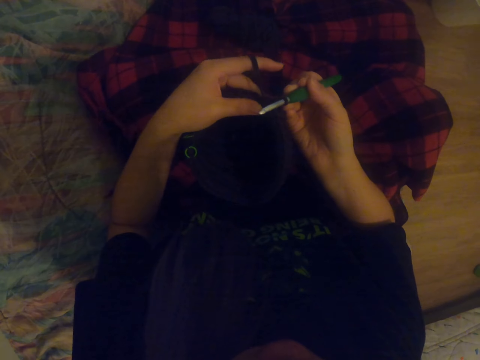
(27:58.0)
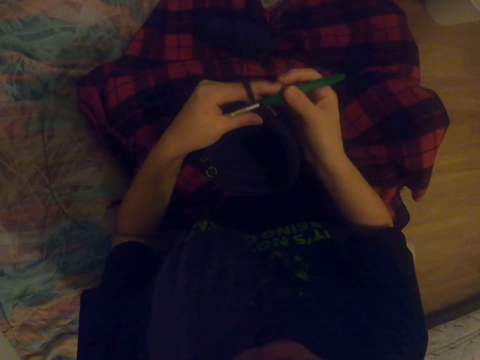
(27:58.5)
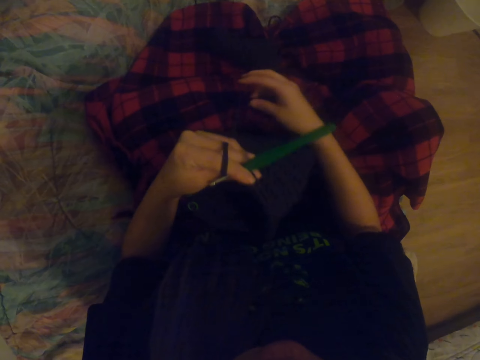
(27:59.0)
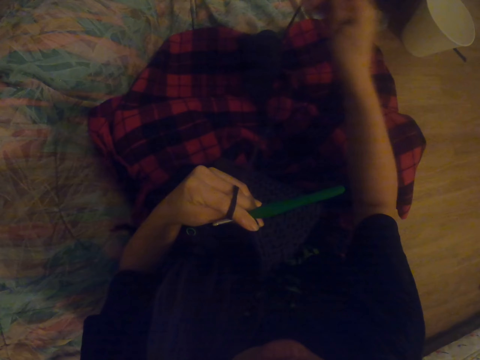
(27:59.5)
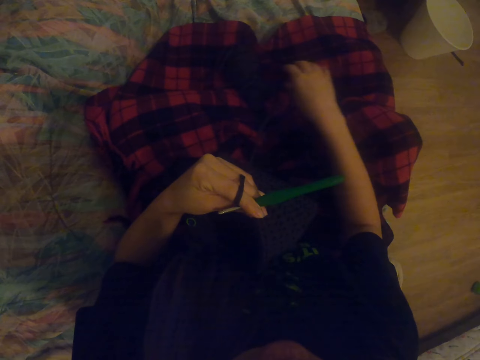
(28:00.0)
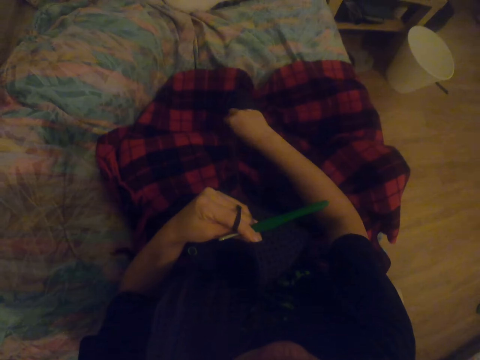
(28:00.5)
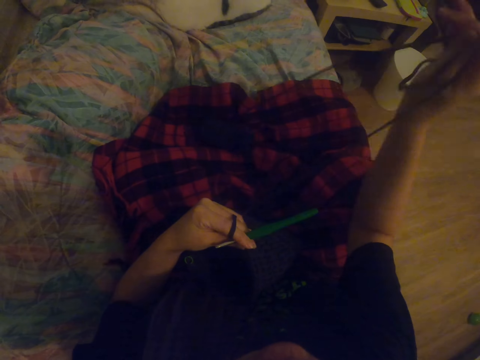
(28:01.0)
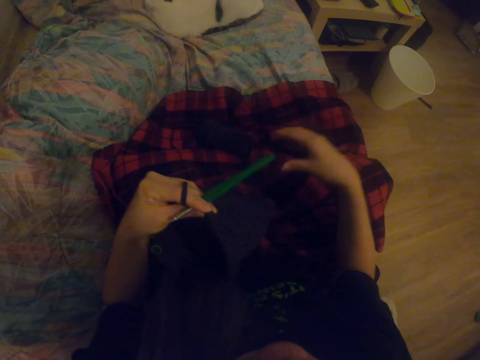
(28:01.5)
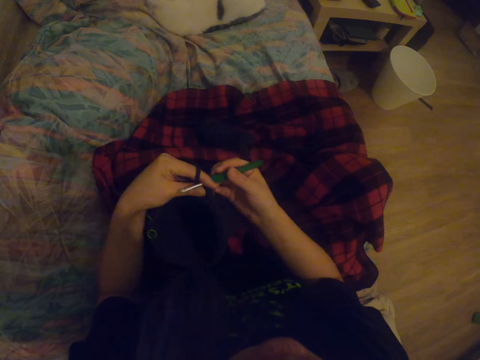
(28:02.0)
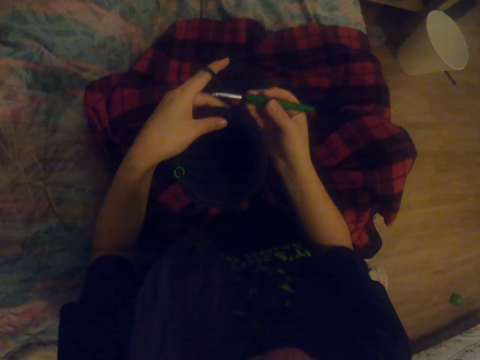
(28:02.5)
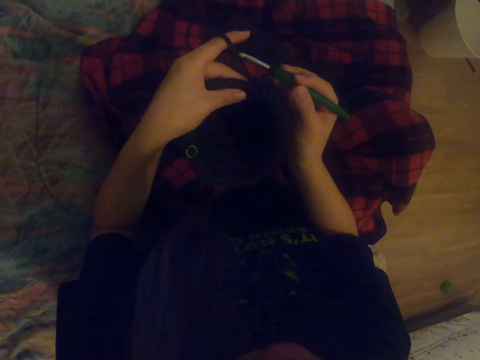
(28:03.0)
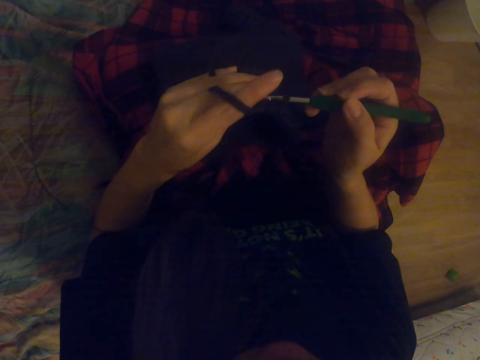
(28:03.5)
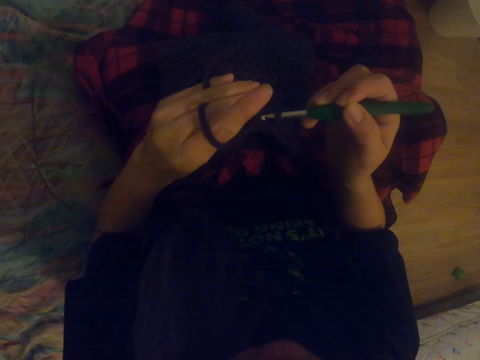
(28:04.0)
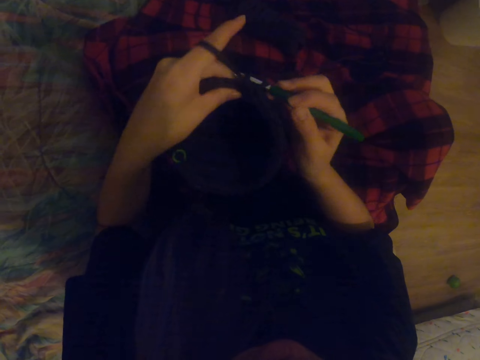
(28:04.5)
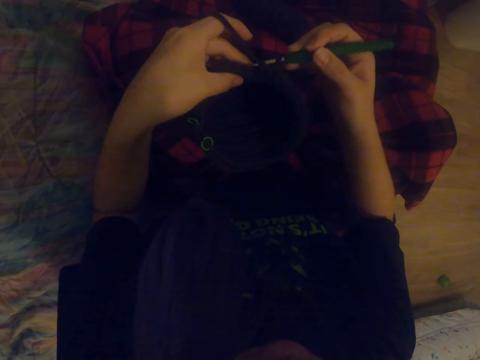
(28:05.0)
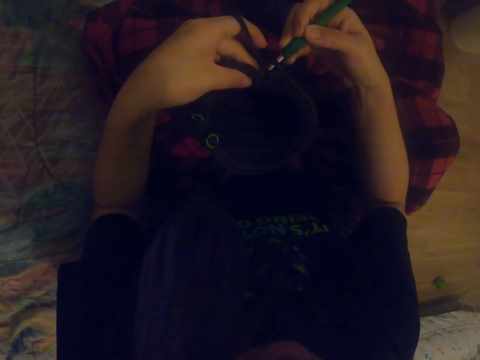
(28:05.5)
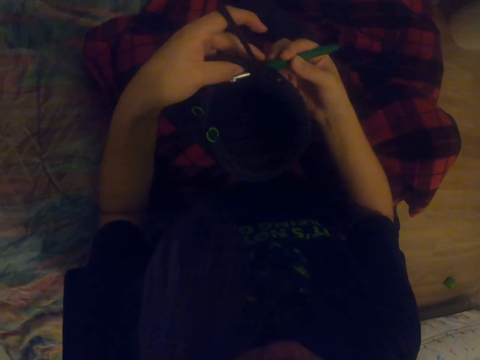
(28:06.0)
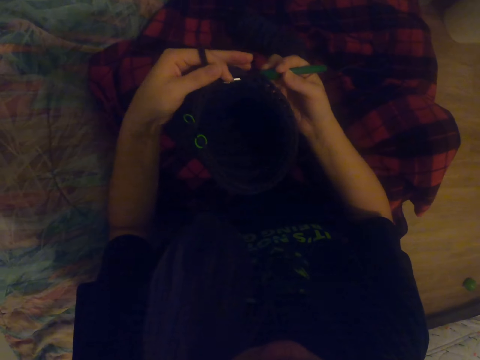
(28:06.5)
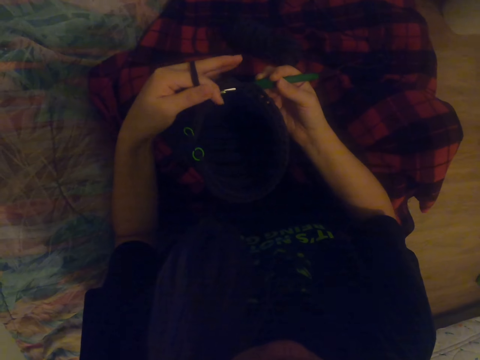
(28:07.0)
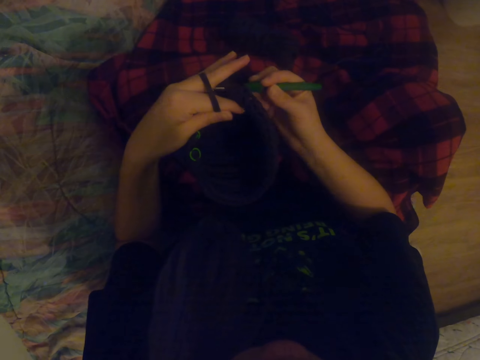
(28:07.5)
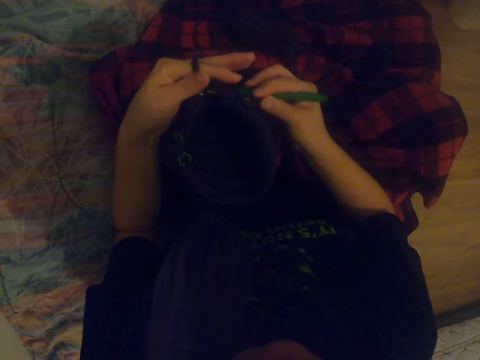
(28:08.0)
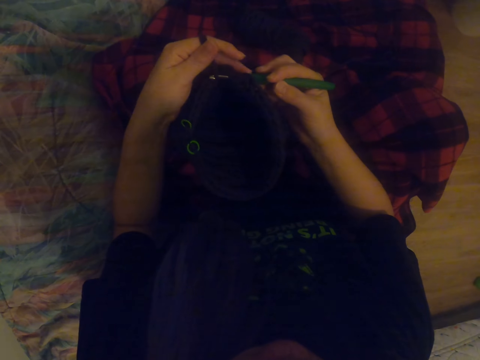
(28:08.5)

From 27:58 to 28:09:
The camera wearer straightens the fabric. They pull the thread. They knit the fabric with a hooked needle. They sew the cloth.
